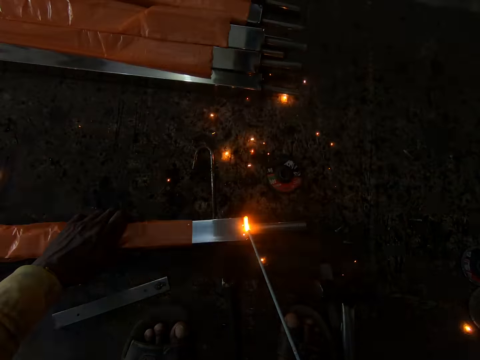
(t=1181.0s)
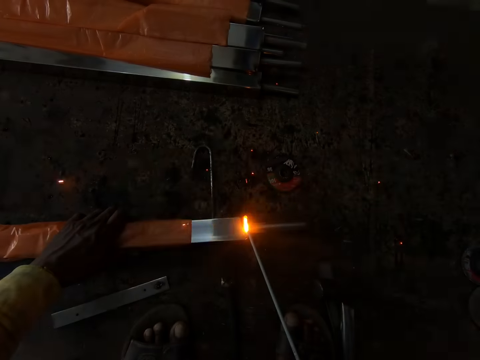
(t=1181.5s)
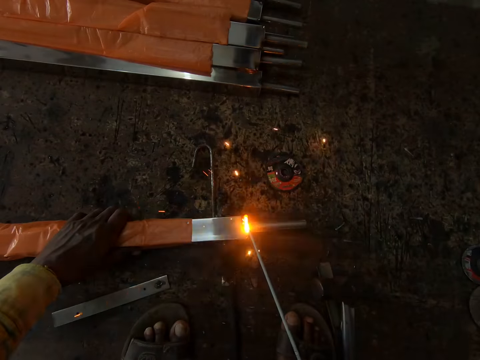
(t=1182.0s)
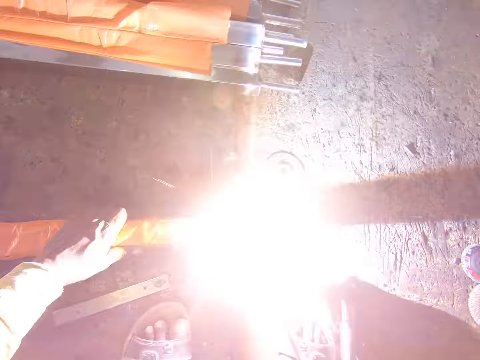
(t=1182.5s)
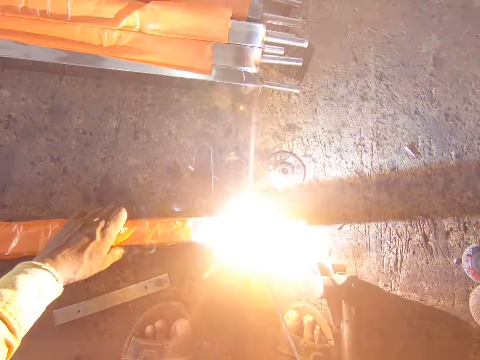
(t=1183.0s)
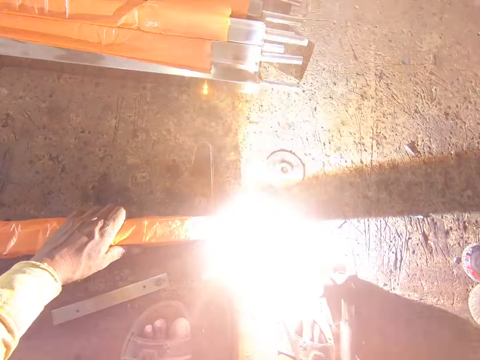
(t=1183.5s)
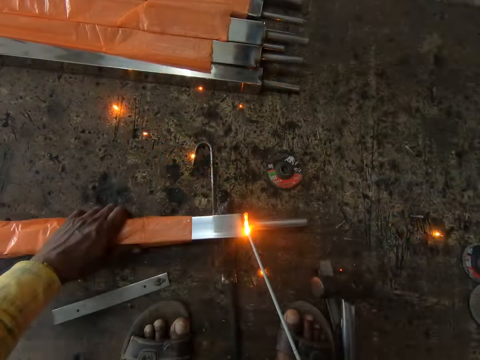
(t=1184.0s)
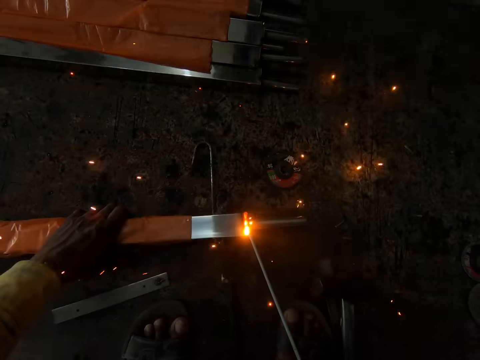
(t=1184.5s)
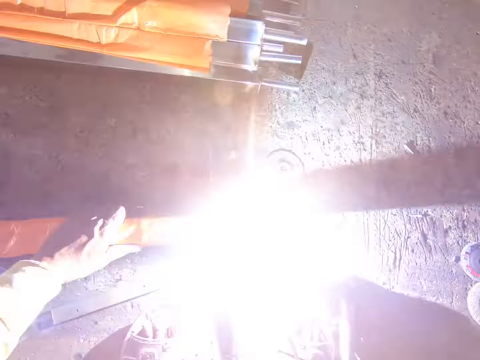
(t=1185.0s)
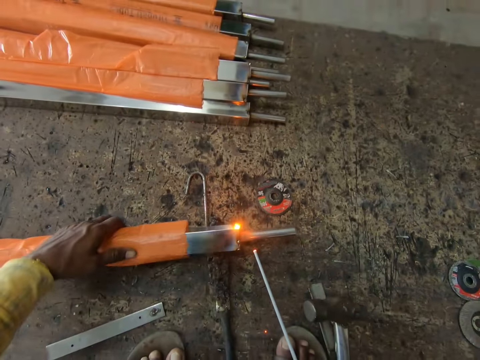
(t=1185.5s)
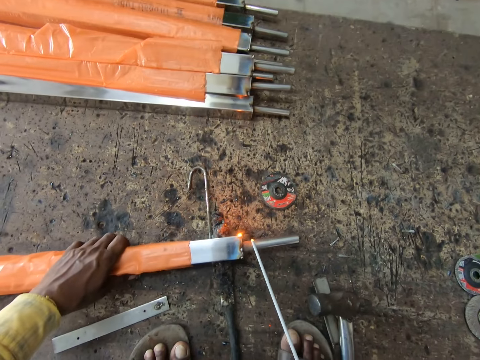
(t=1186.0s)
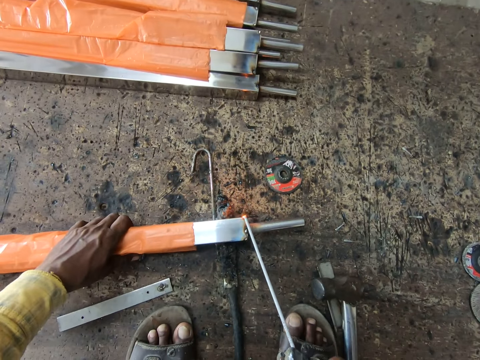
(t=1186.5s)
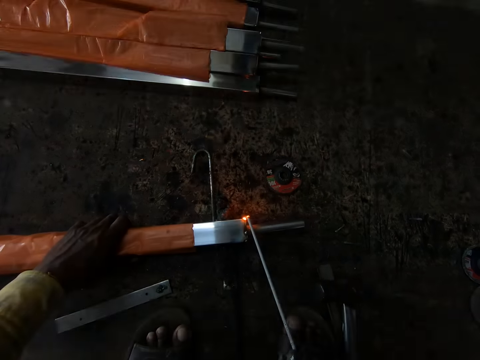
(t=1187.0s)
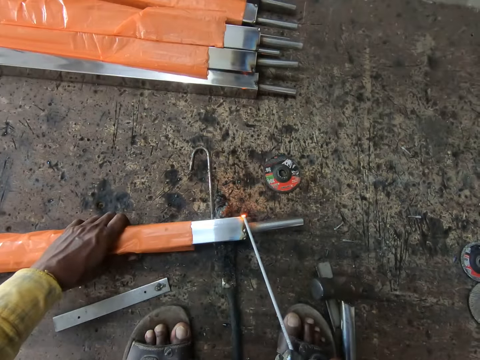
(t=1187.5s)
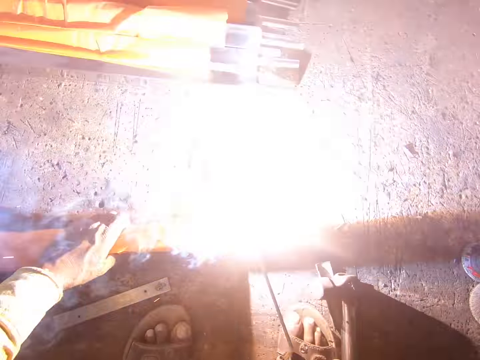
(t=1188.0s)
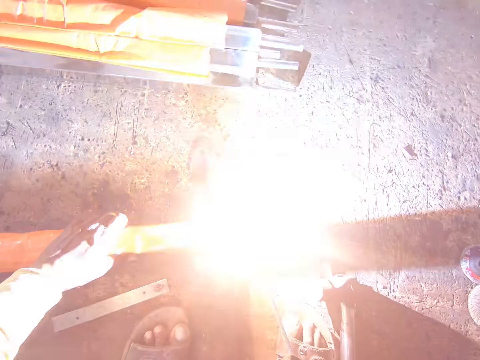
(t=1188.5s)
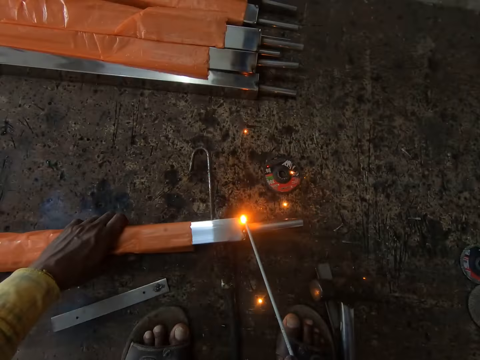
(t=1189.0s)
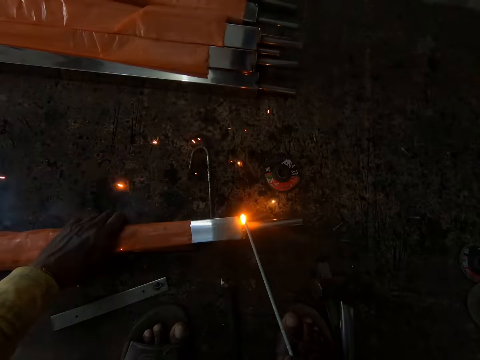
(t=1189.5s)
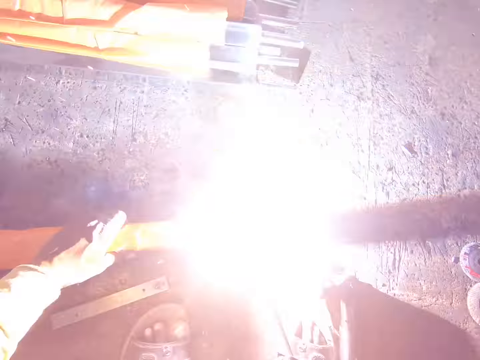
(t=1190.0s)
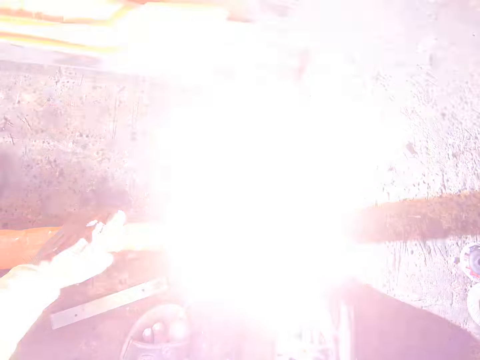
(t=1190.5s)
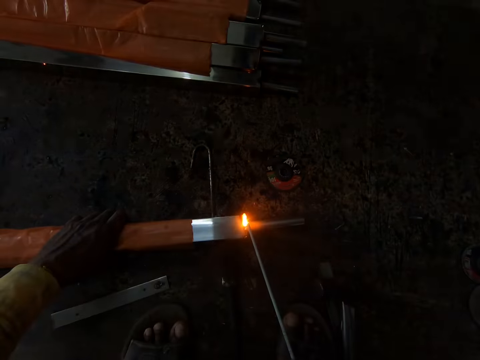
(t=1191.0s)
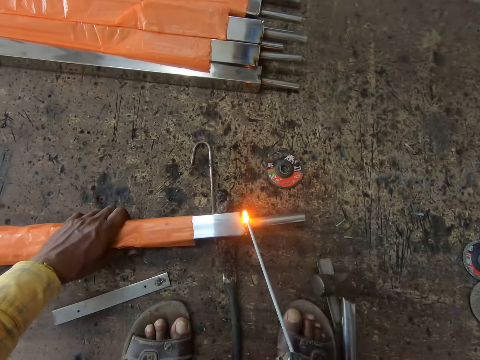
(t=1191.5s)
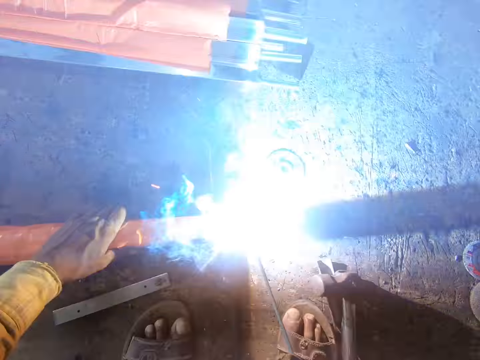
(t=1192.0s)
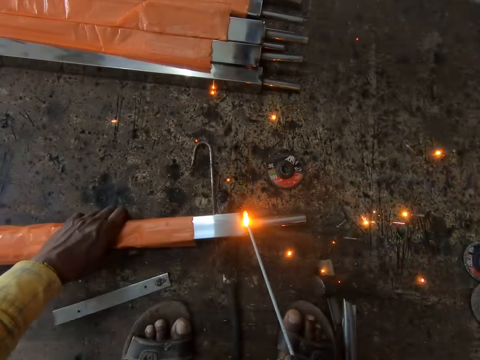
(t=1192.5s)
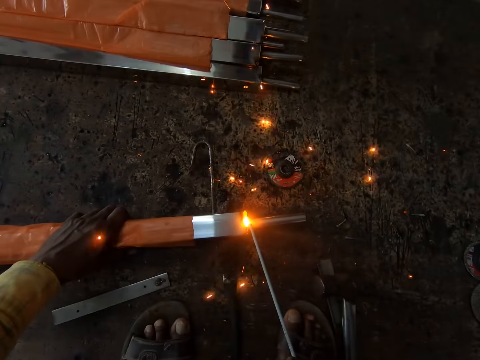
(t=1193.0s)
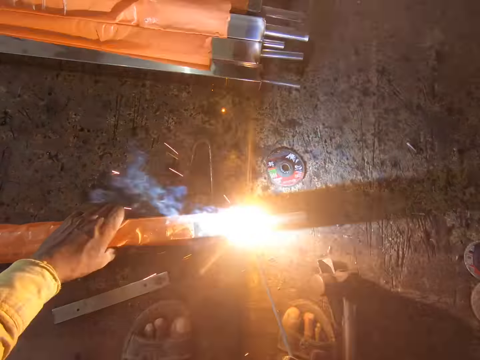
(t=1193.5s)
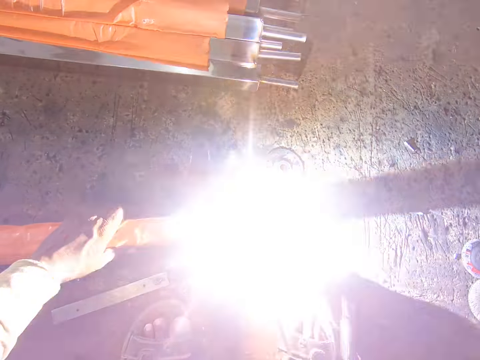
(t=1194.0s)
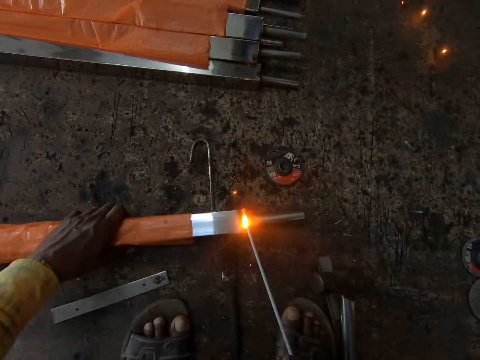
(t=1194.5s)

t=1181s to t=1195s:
The camera wearer adjusts a welding rod or metal on the floor. They turn the metal around. They weld the welding rod with a welder.

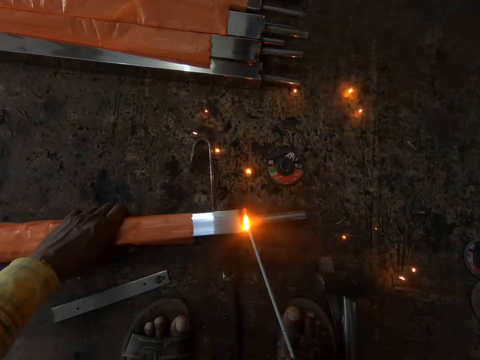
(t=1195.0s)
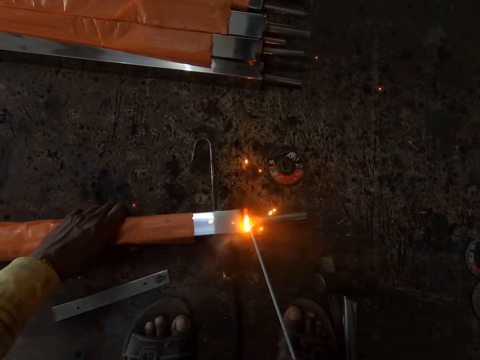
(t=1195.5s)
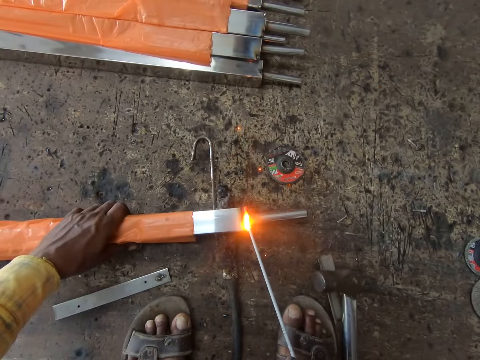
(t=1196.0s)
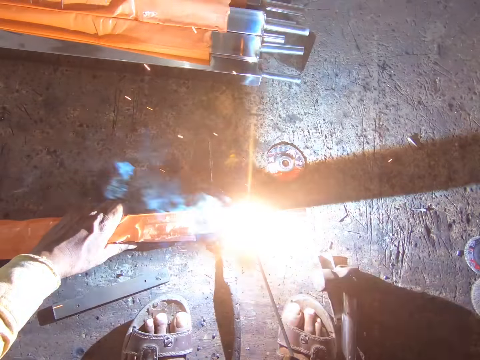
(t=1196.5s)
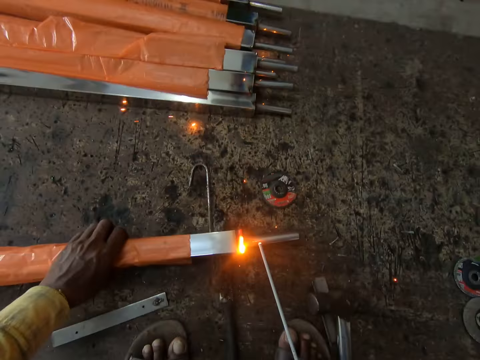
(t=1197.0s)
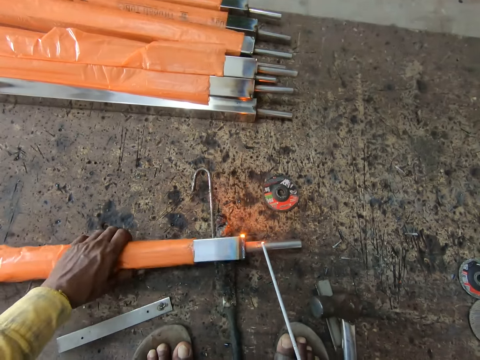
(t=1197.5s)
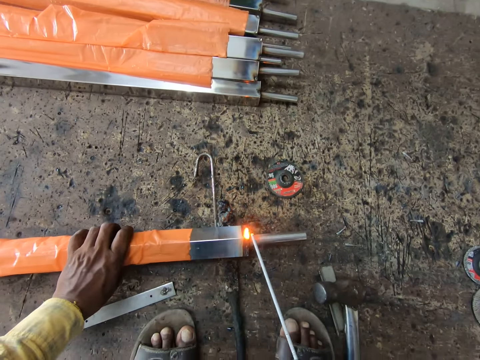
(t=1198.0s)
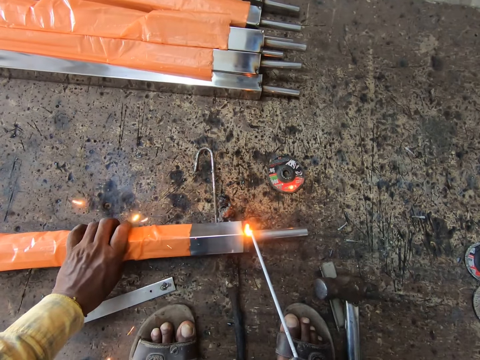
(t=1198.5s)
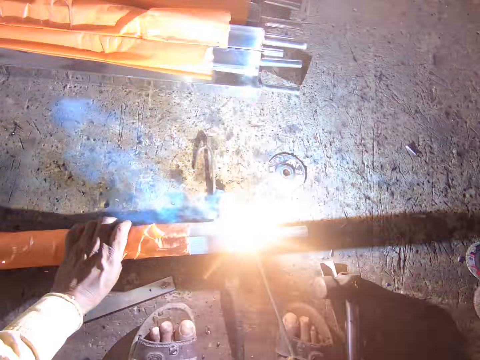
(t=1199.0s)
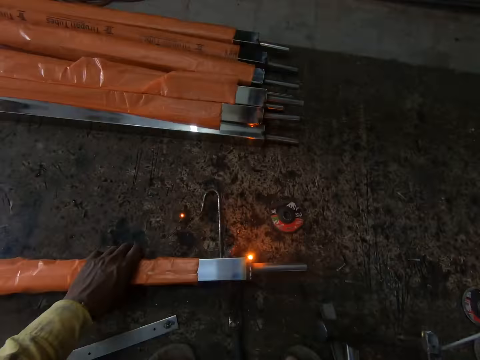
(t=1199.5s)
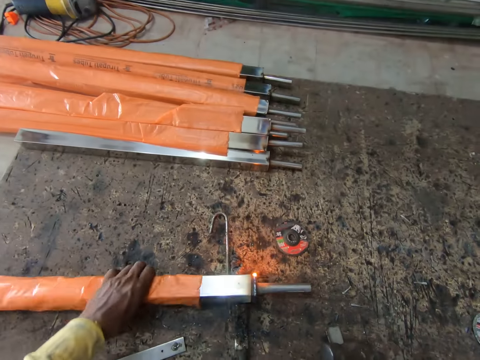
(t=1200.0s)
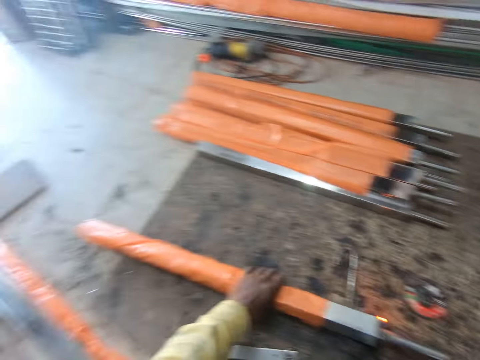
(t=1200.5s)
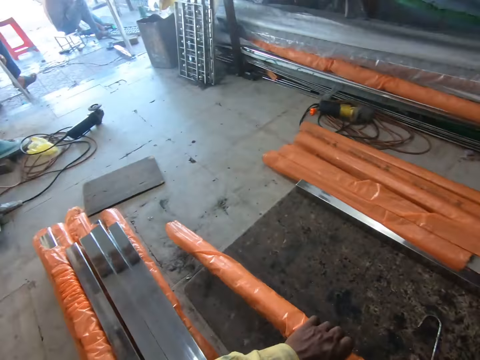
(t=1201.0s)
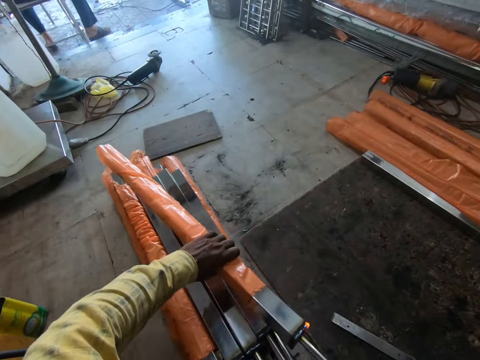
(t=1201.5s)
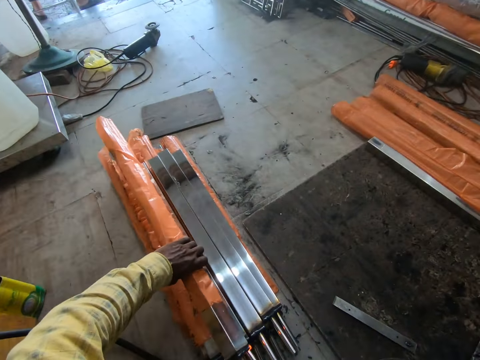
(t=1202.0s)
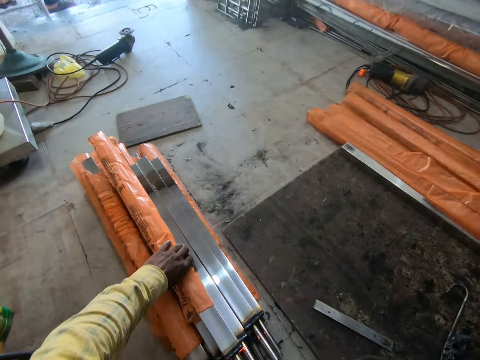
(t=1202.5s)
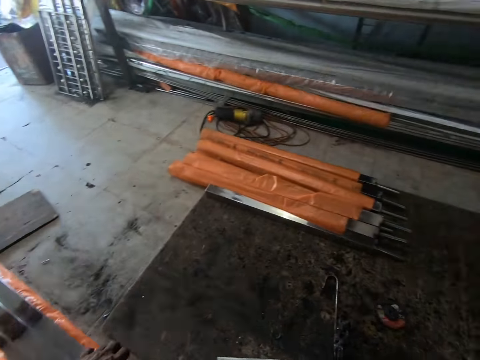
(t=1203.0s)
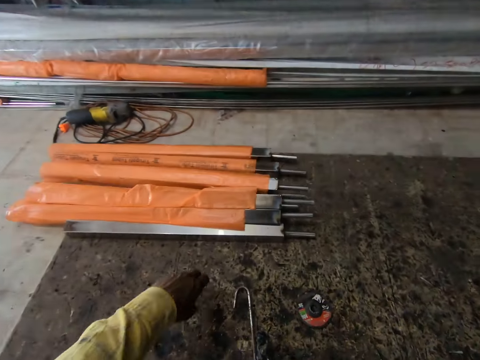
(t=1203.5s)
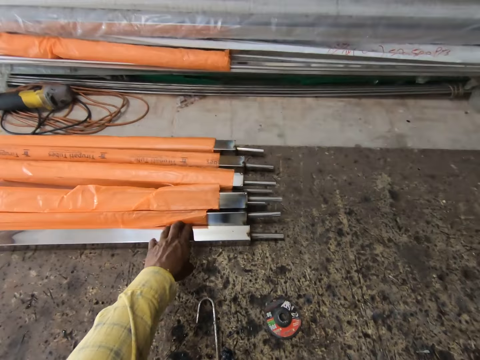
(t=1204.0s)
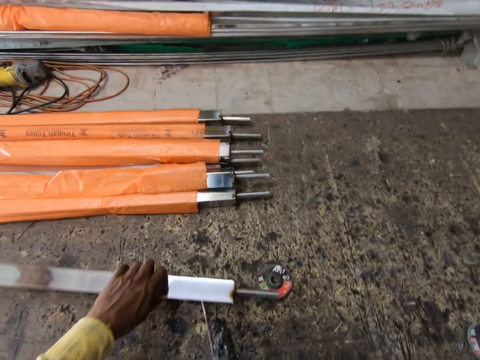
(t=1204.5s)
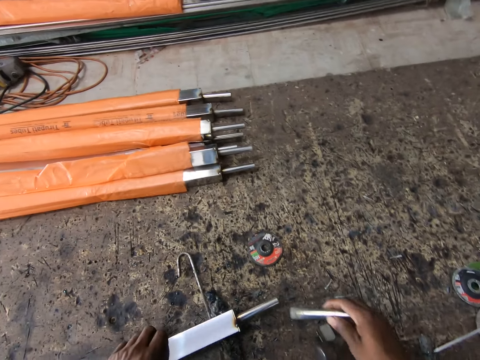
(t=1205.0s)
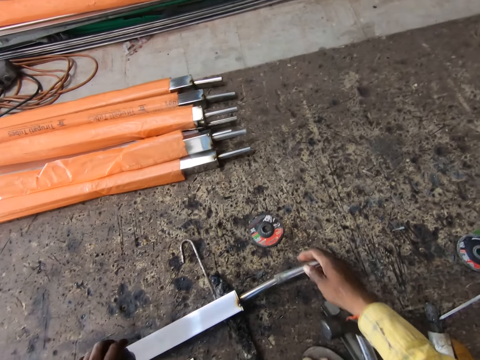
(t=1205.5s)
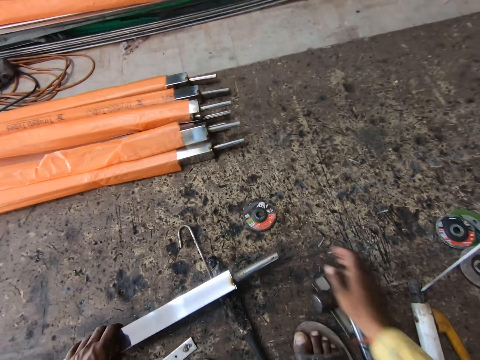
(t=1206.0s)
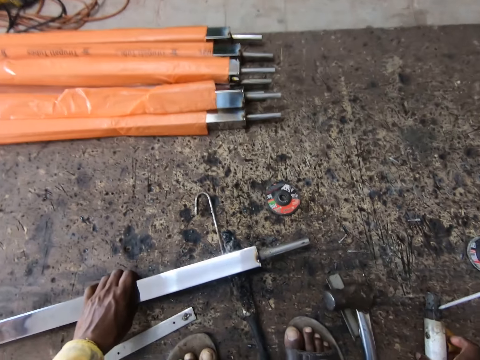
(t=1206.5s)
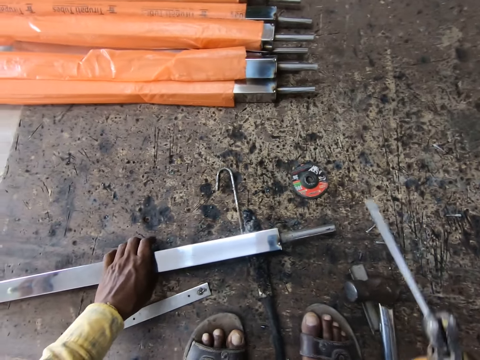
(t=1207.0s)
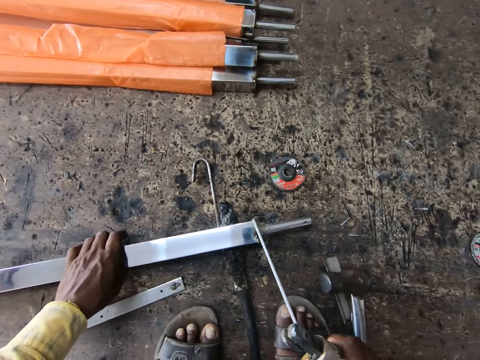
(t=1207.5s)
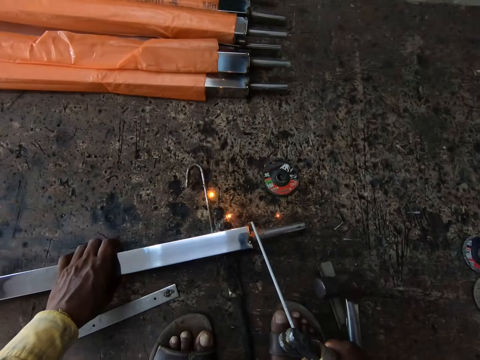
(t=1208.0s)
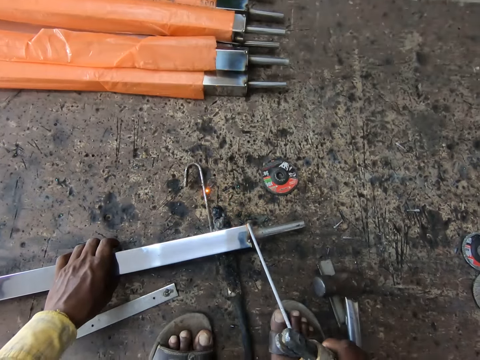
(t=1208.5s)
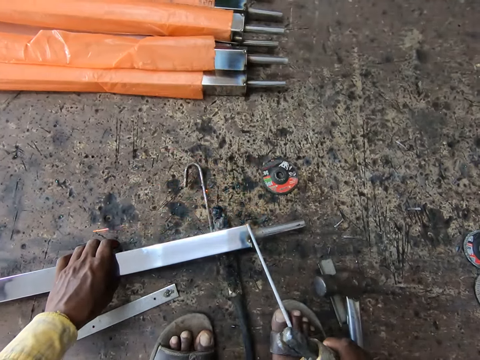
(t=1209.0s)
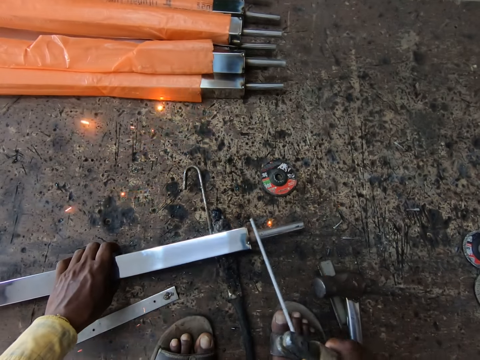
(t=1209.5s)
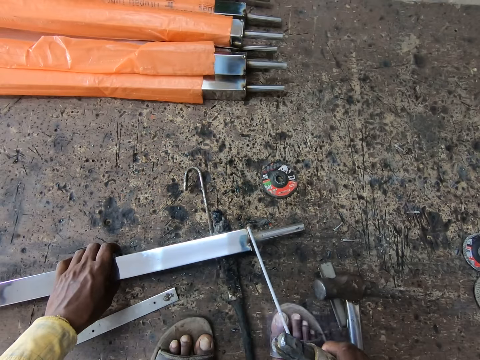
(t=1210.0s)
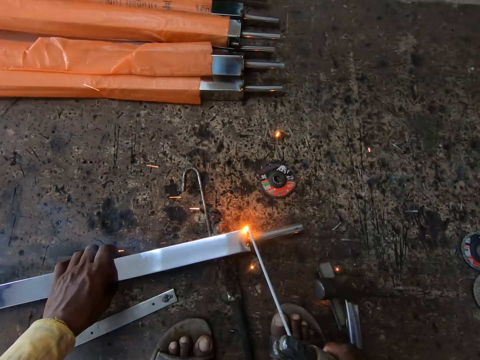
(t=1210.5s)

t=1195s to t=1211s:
The camera wearer adjusts a welding rod or metal on the floor. They turn the metal around. They weld the welding rod with a welder. They adjust the welding rod on the floor. They drop the electrode holder. They put the welding rod on the floor. They look around a workshop. They pick the welding rod. They pull the metal closer. They adjust the welding rod on the floor. They fix the metals together. They insert a metal on a metal rod. They pick up the electrode holder or welder. They weld the welding rod with the welder.
